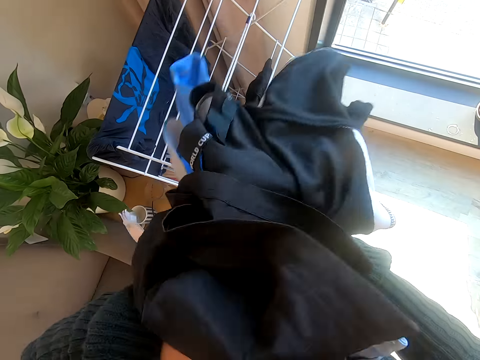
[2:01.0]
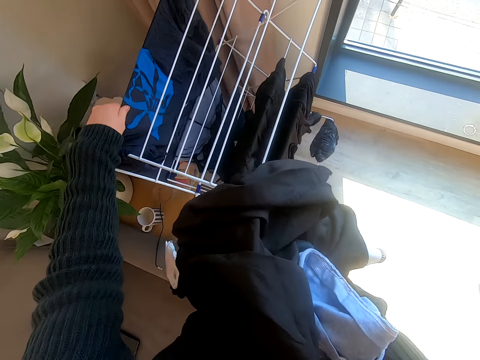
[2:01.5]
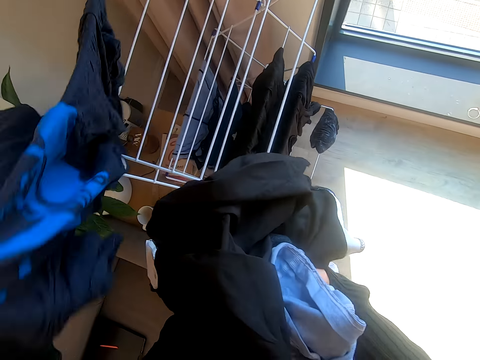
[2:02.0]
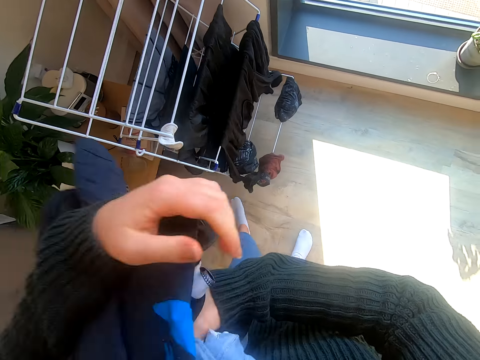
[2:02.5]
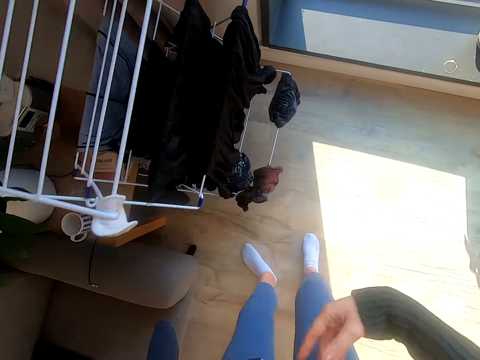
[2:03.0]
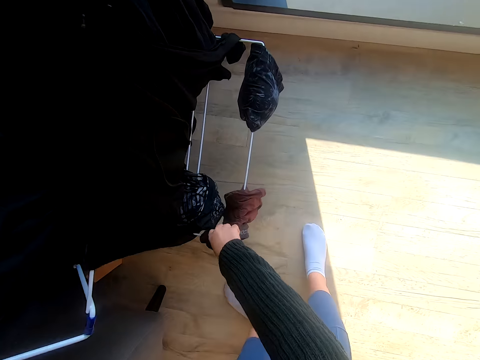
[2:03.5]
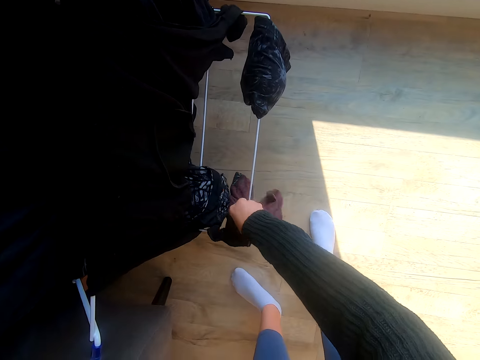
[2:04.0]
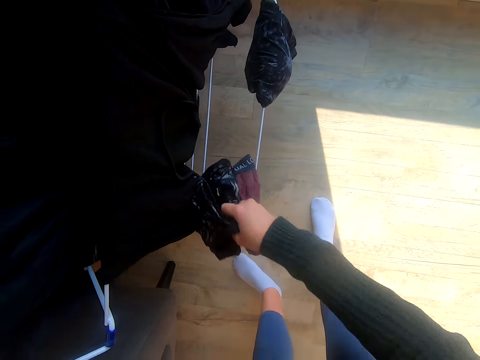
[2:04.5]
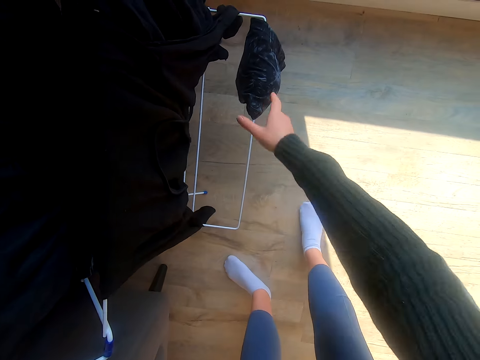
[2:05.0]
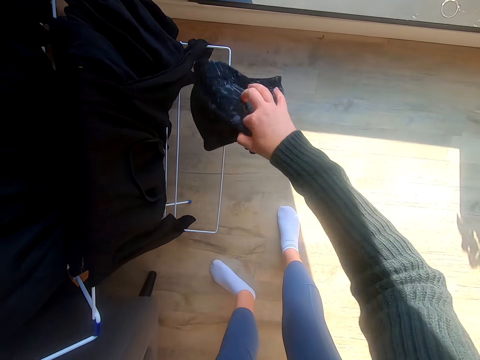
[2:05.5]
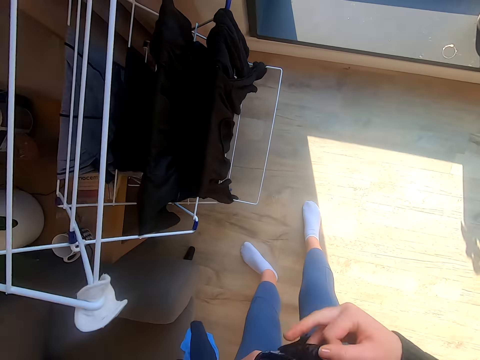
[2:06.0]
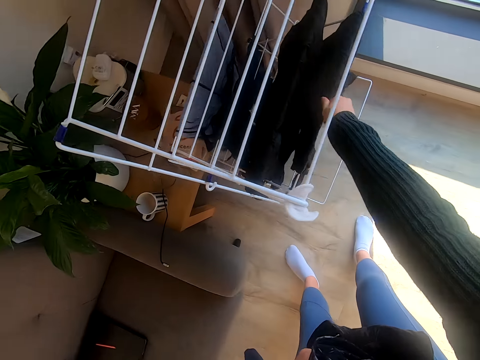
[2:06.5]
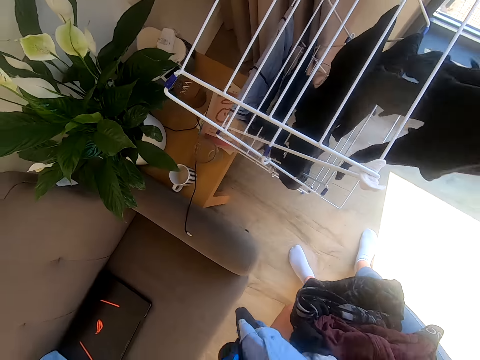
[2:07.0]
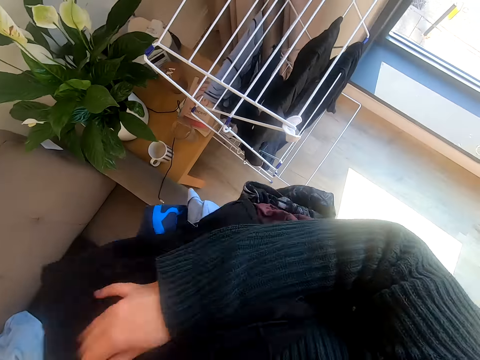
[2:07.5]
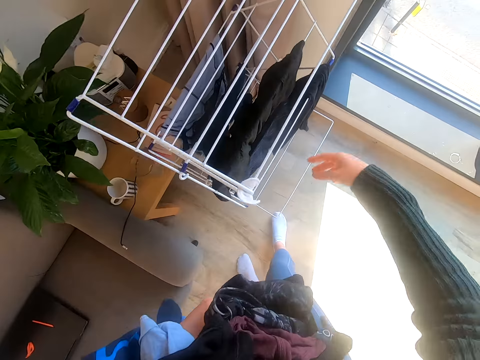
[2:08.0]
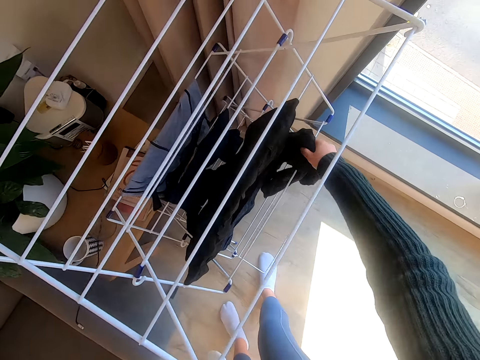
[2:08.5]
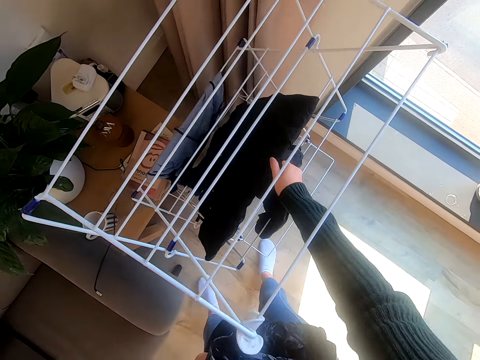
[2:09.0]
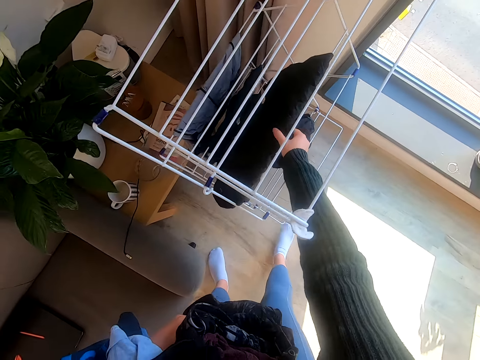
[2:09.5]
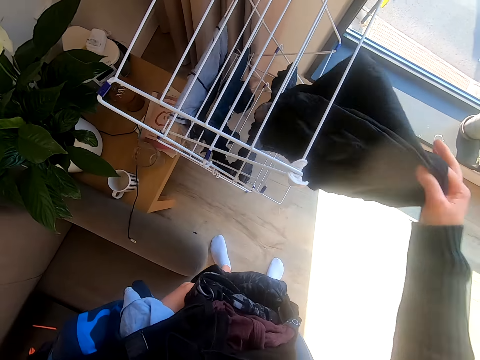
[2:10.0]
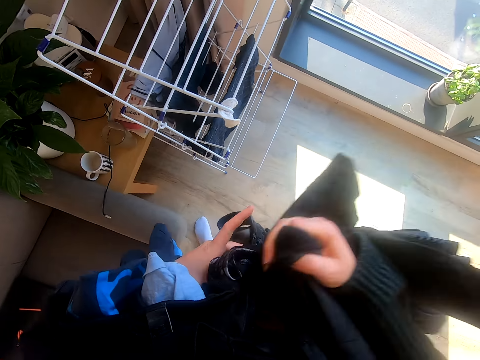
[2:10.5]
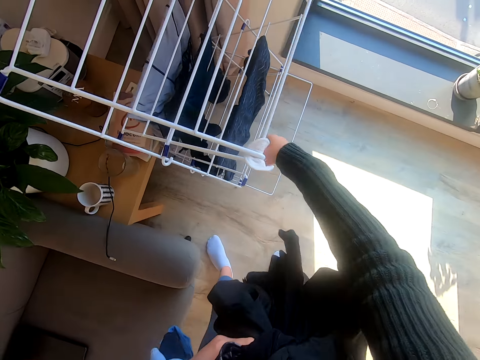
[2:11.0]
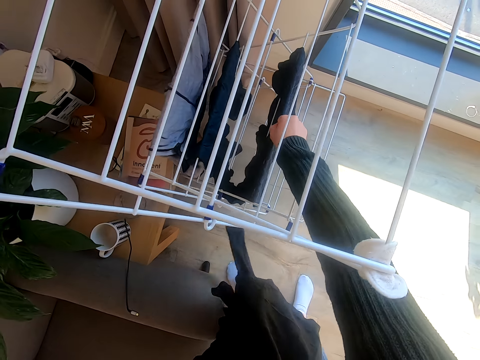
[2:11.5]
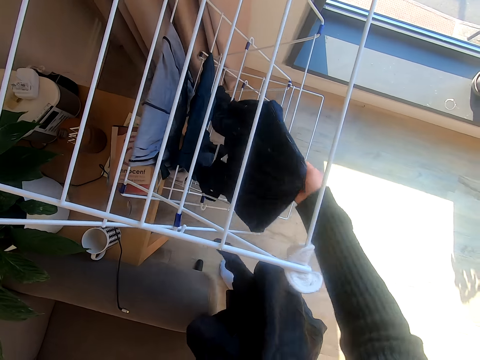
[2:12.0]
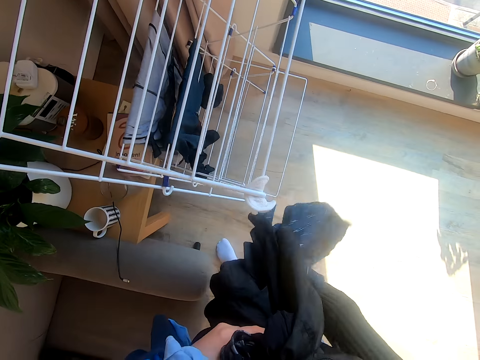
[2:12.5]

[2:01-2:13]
The camera wearer puts the clothes on the hand. They collect the clothes from the stand.

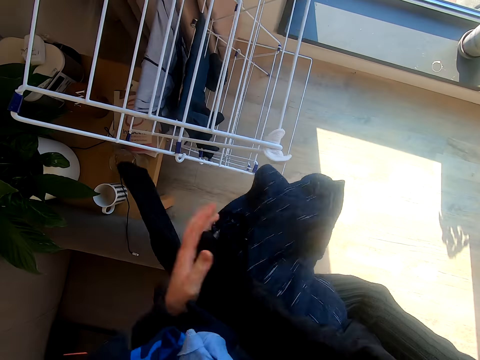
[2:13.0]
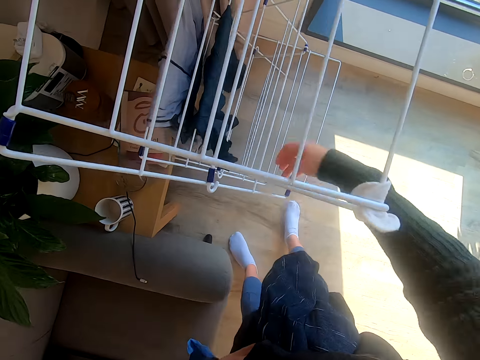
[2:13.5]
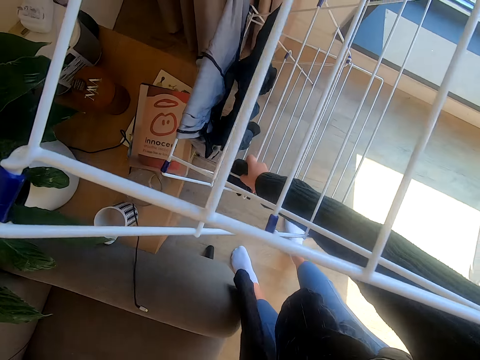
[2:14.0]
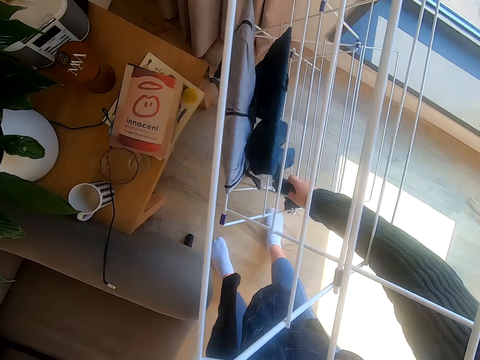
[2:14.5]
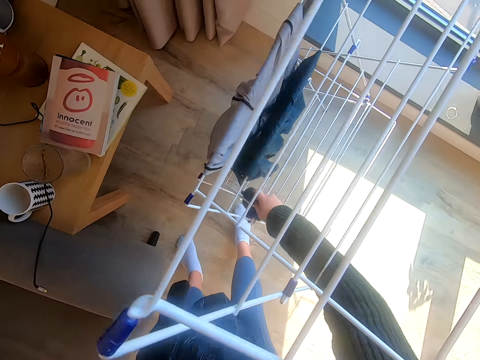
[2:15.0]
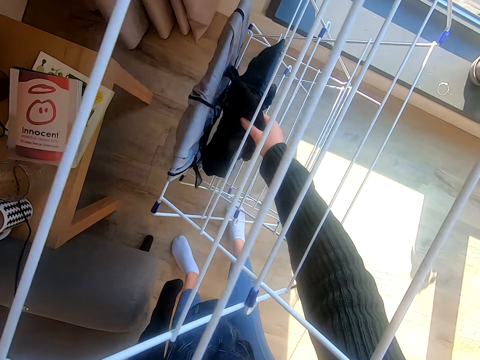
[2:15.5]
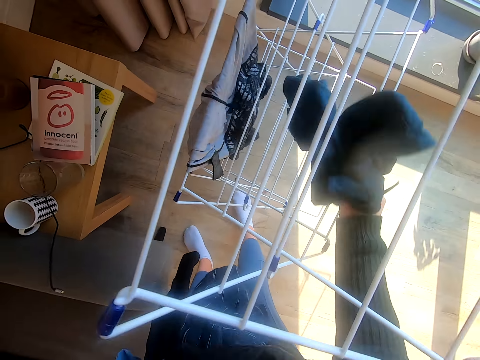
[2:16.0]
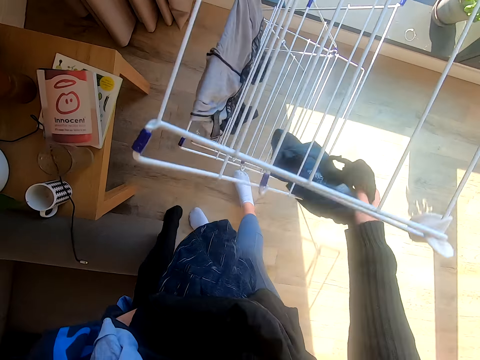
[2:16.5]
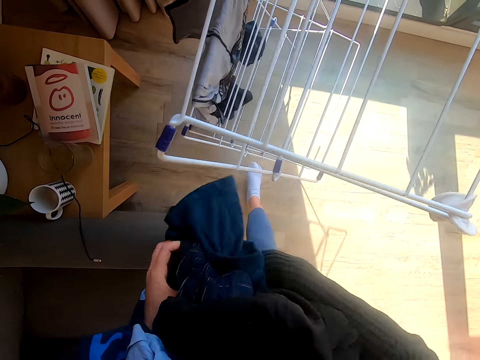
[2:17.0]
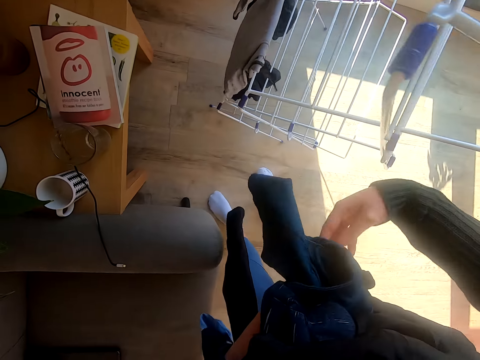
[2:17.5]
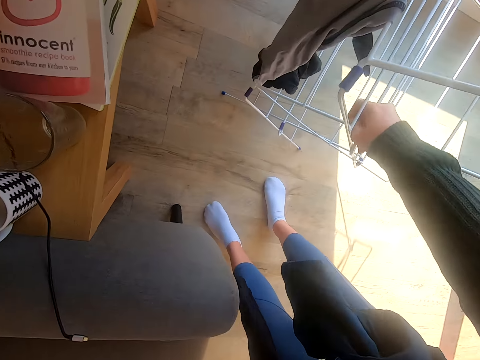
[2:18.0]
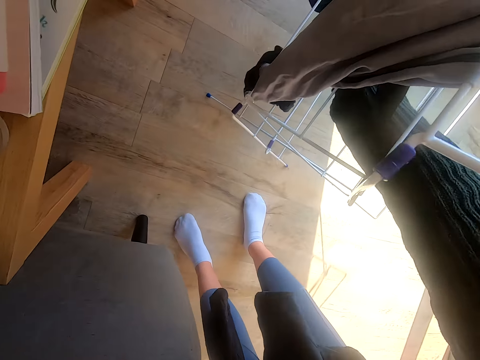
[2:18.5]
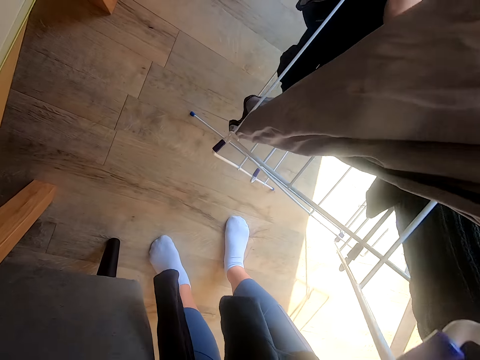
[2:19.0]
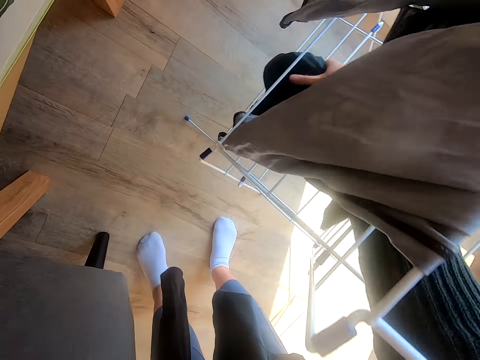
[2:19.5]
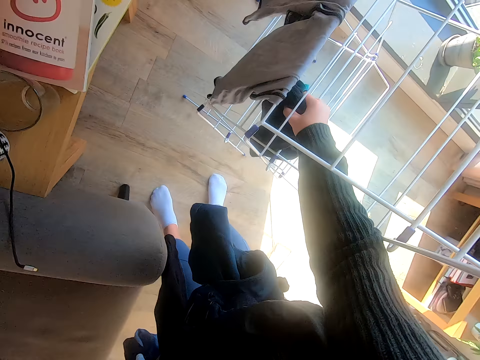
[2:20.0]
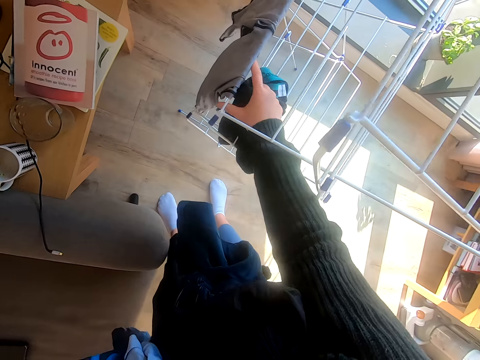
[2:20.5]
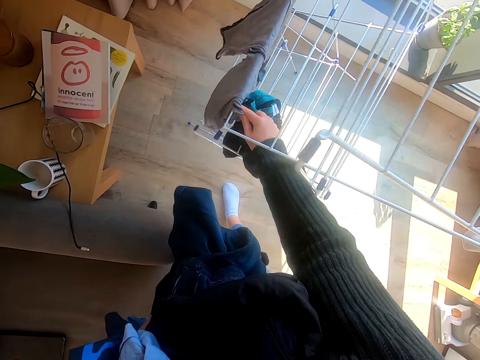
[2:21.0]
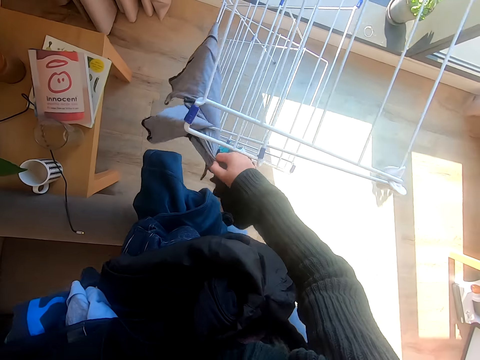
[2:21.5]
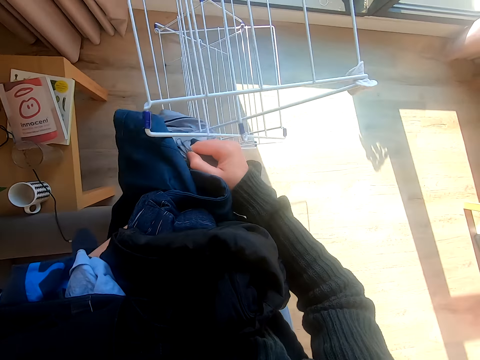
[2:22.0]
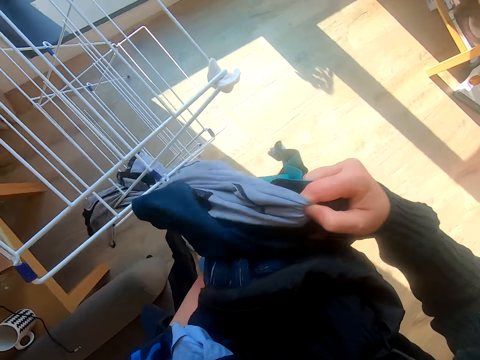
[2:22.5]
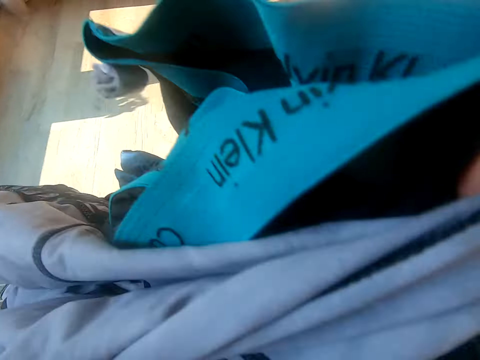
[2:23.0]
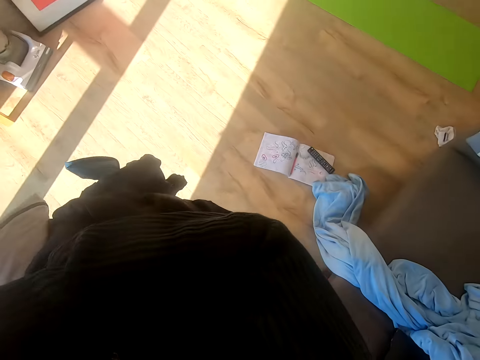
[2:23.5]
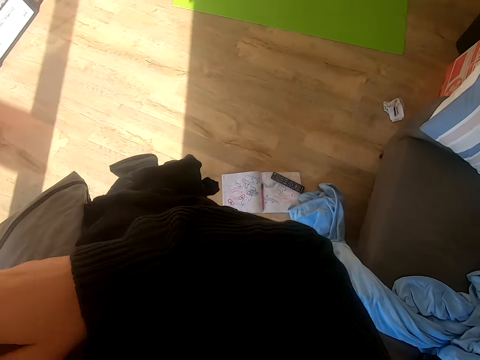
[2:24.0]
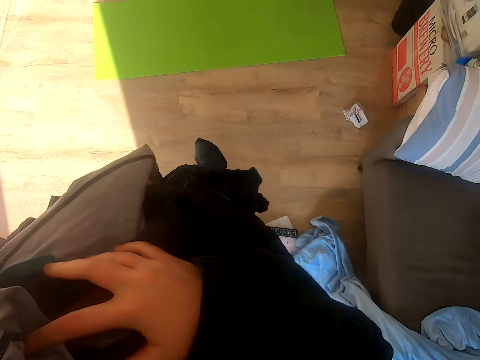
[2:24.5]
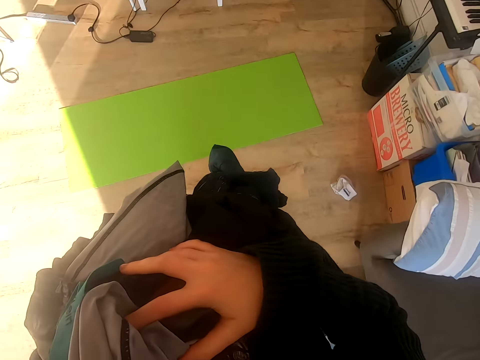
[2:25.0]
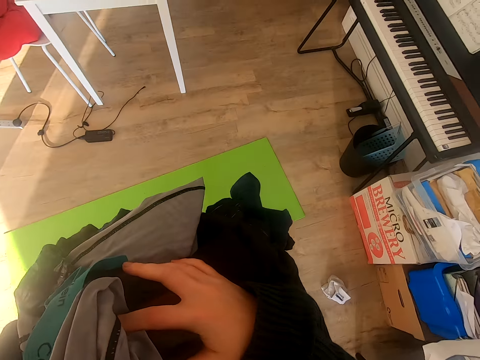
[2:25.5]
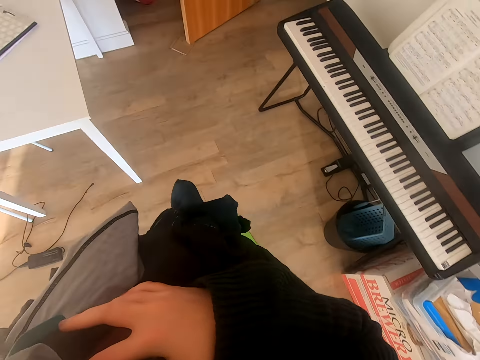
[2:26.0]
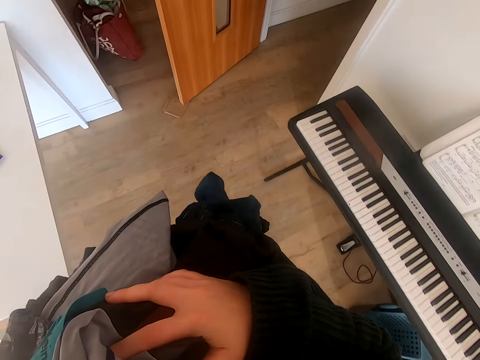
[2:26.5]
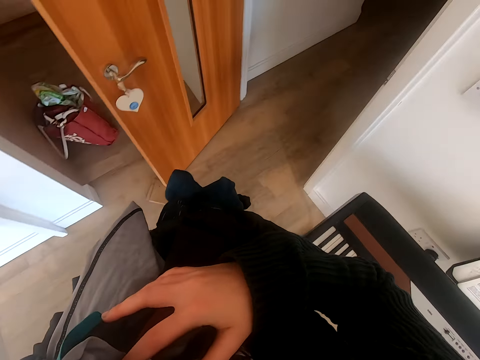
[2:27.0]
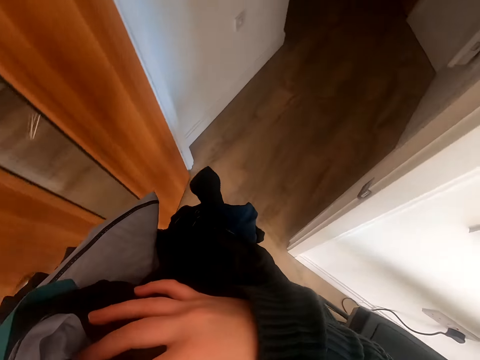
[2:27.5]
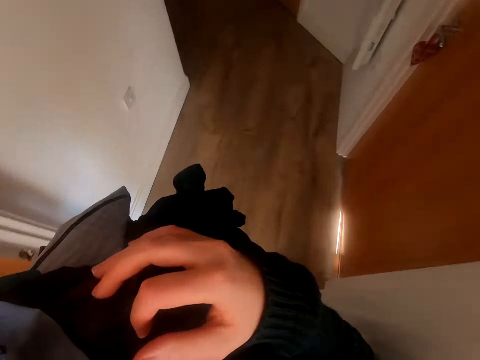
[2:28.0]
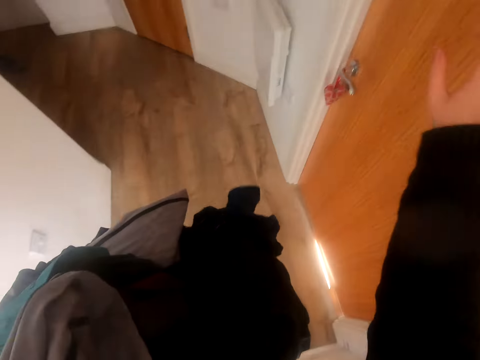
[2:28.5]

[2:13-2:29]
The camera wearer moves the stand. They collect the clothes from the stand. They put the clothes on the hand. They collect the clothes from the stand. They put the clothes on the hand. They walk to the sitting room.
